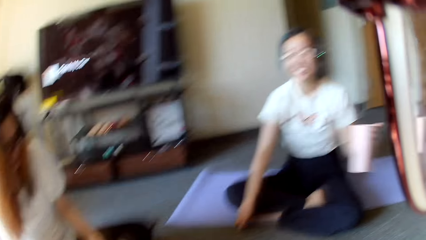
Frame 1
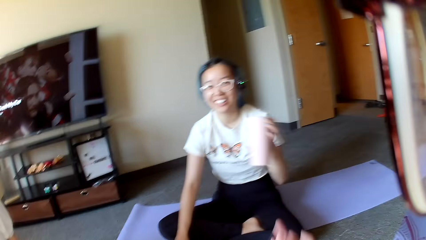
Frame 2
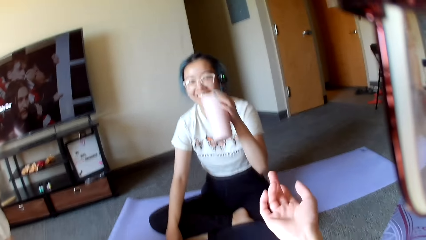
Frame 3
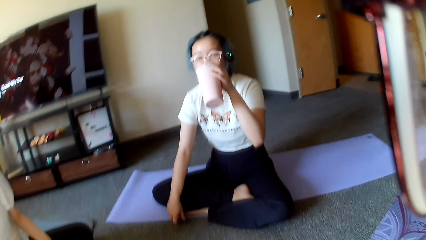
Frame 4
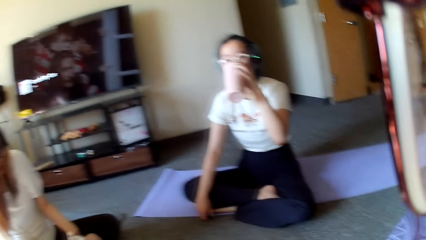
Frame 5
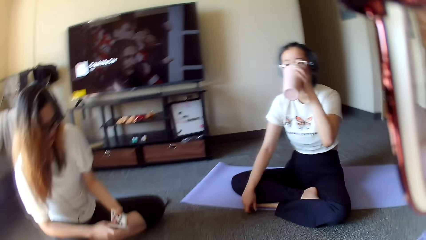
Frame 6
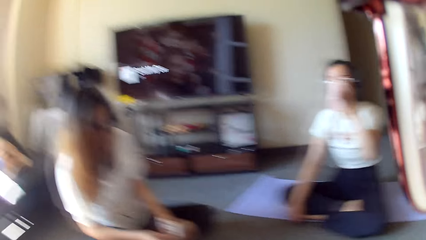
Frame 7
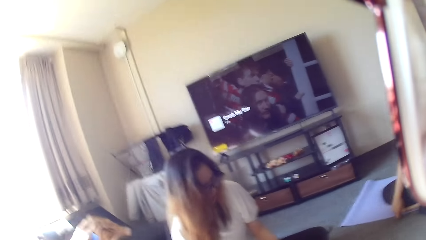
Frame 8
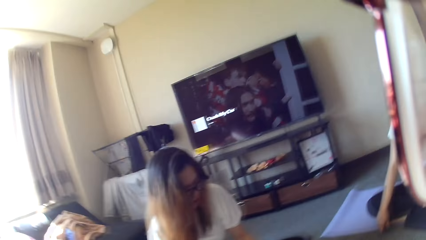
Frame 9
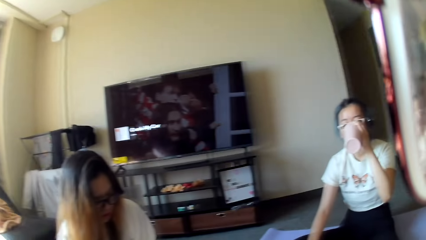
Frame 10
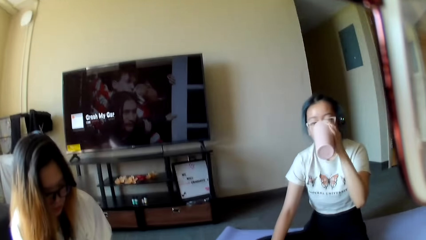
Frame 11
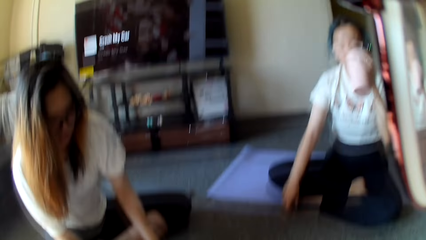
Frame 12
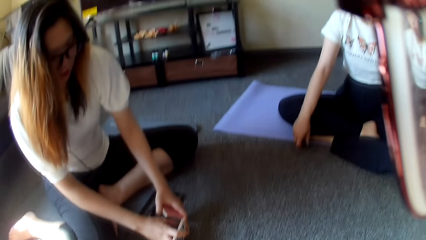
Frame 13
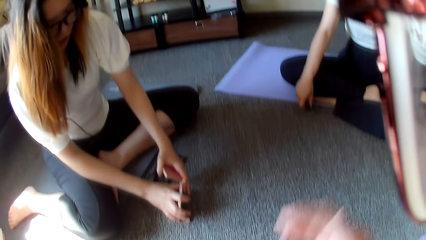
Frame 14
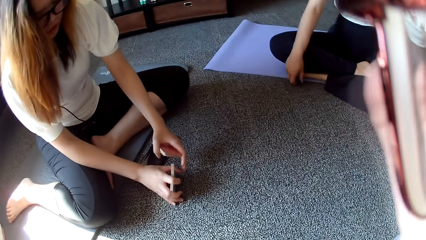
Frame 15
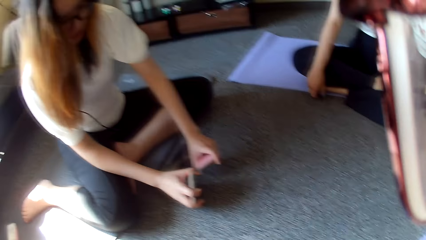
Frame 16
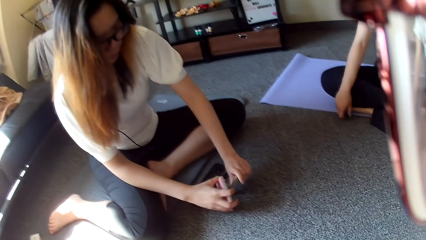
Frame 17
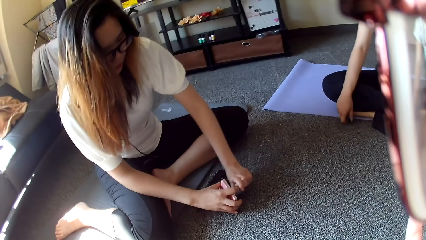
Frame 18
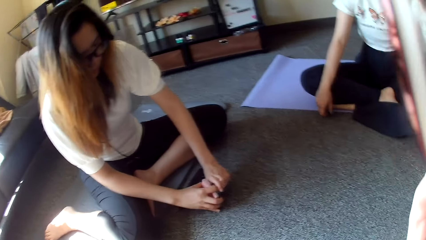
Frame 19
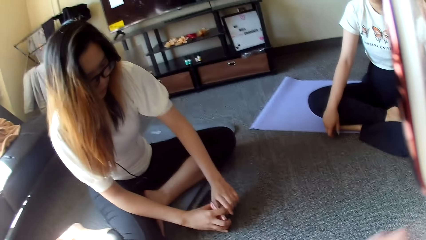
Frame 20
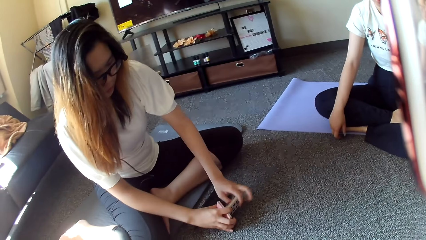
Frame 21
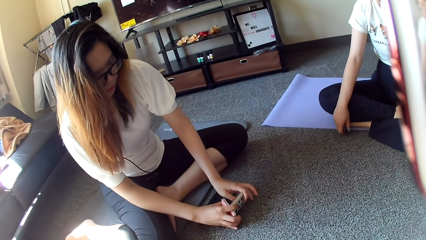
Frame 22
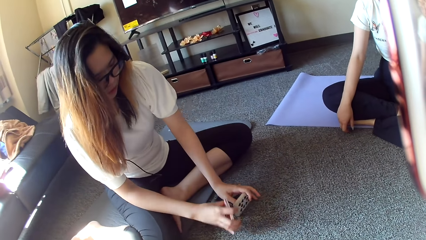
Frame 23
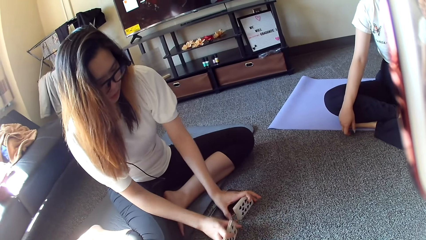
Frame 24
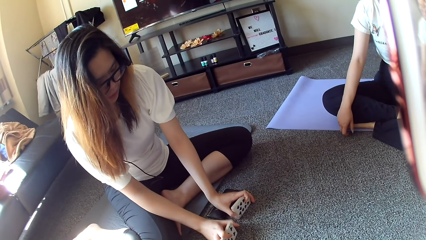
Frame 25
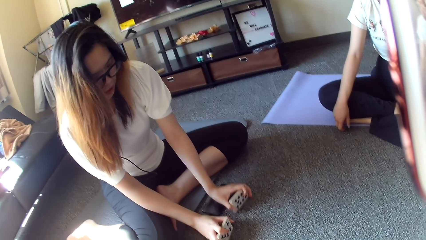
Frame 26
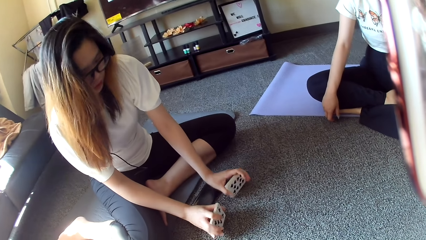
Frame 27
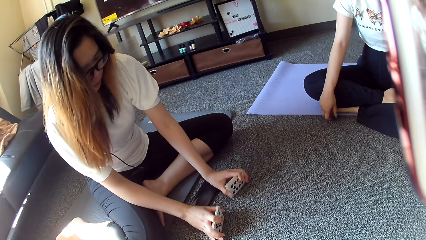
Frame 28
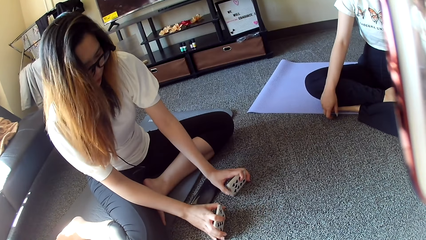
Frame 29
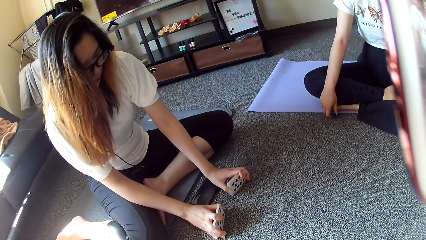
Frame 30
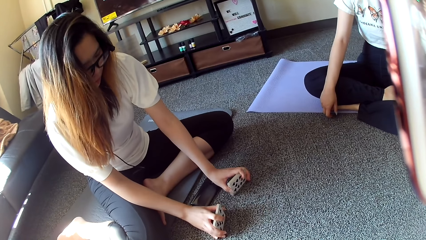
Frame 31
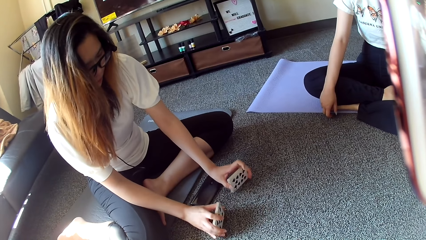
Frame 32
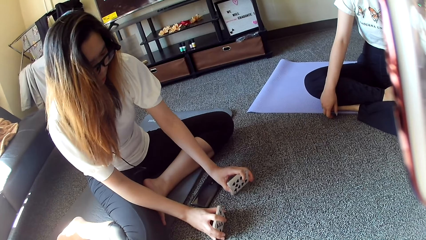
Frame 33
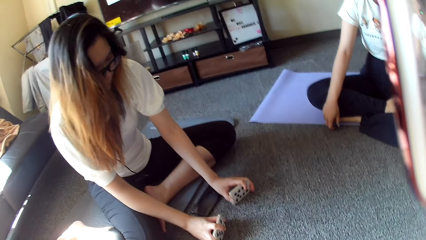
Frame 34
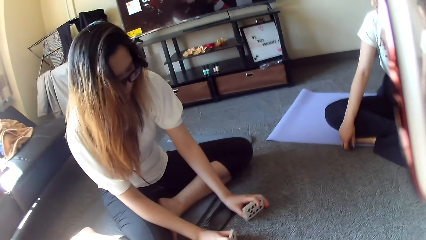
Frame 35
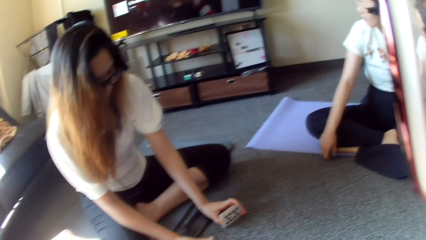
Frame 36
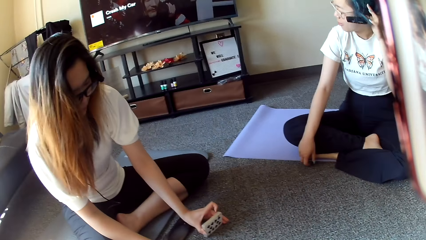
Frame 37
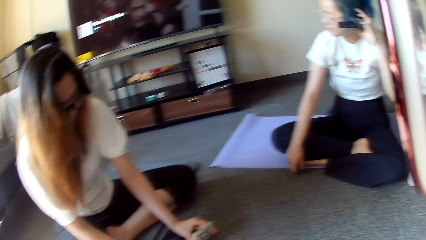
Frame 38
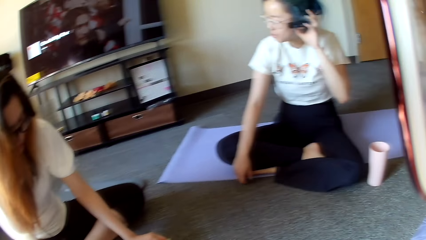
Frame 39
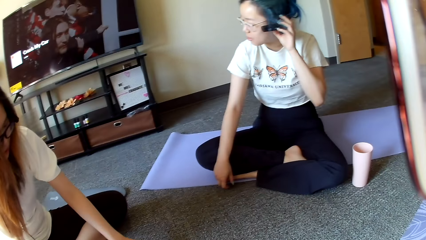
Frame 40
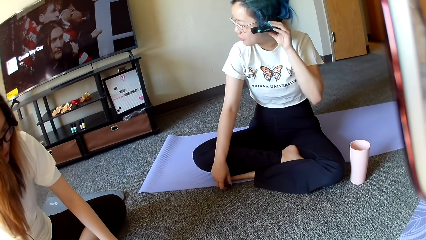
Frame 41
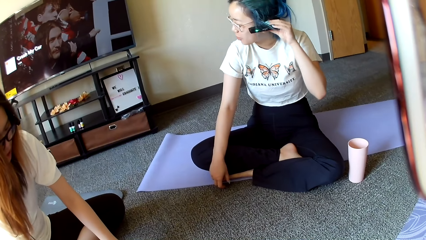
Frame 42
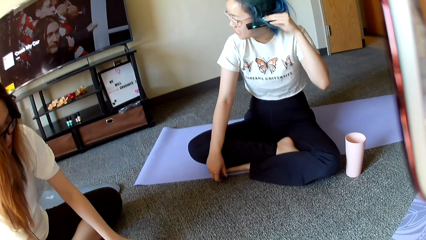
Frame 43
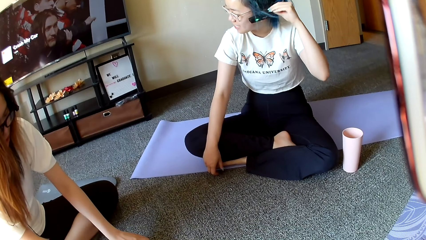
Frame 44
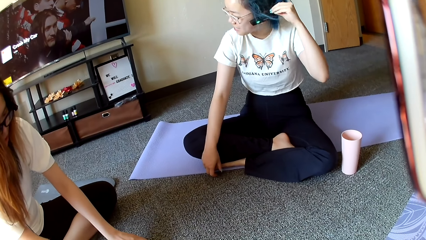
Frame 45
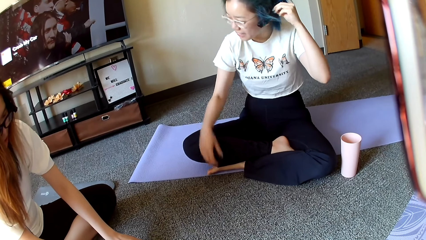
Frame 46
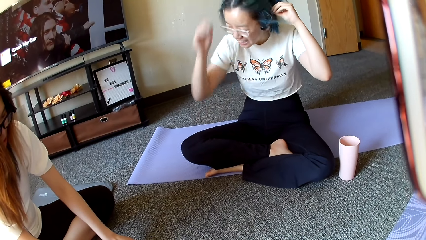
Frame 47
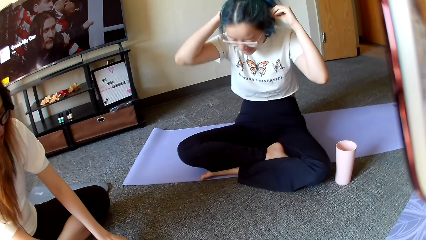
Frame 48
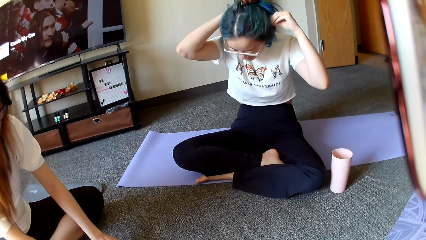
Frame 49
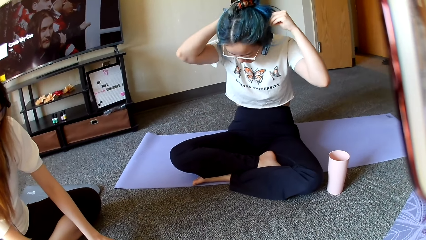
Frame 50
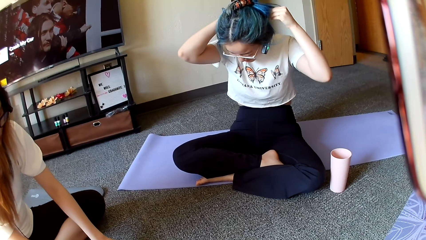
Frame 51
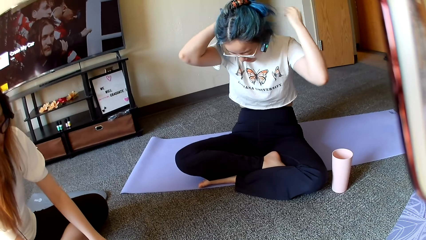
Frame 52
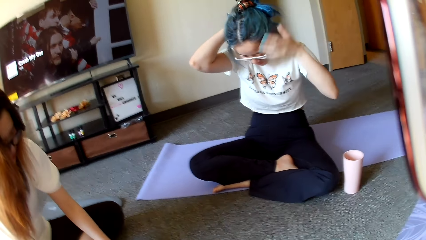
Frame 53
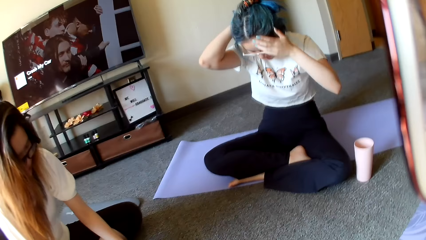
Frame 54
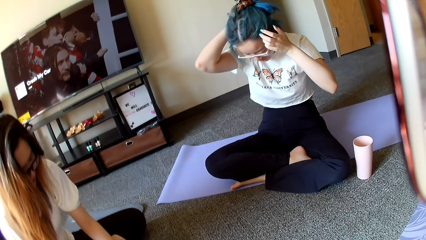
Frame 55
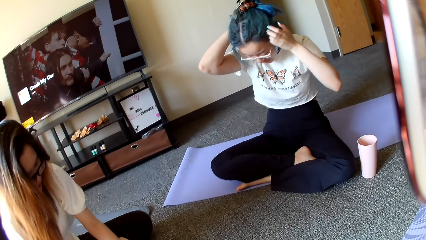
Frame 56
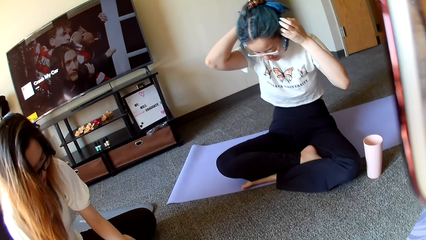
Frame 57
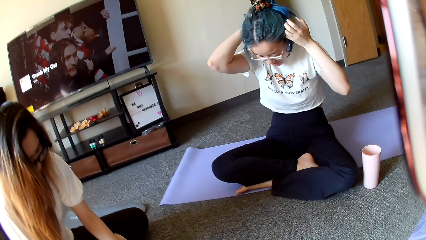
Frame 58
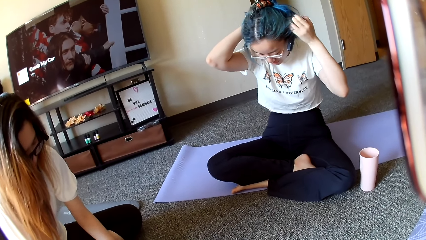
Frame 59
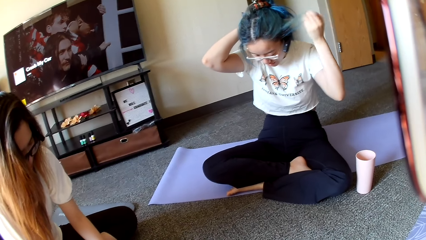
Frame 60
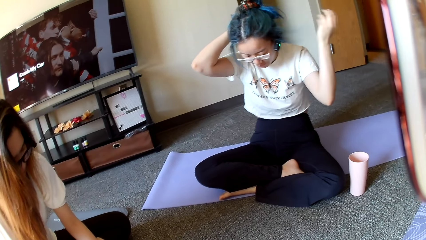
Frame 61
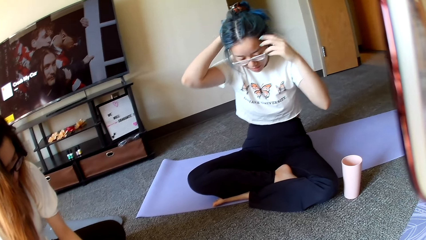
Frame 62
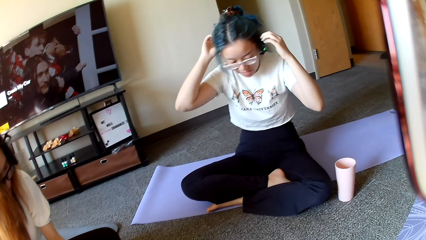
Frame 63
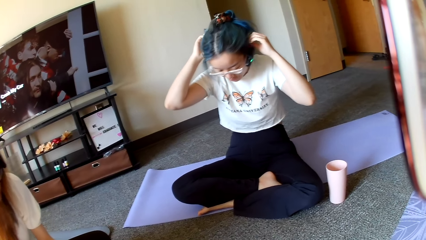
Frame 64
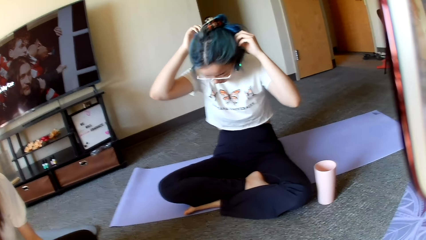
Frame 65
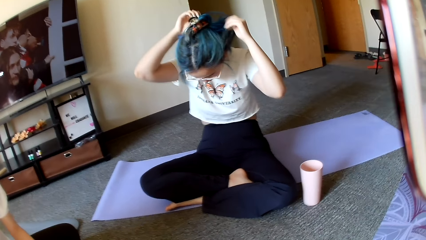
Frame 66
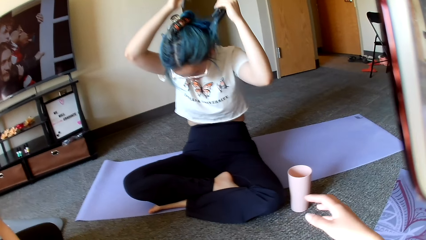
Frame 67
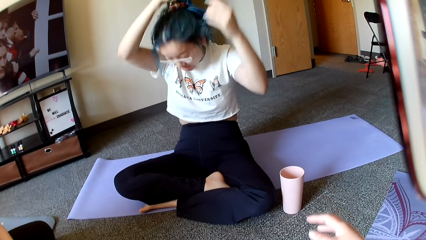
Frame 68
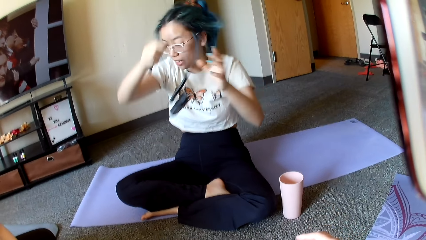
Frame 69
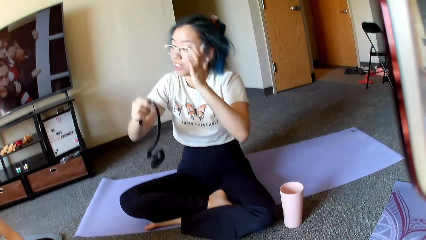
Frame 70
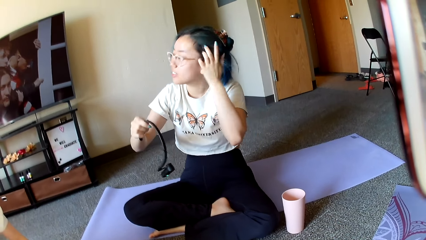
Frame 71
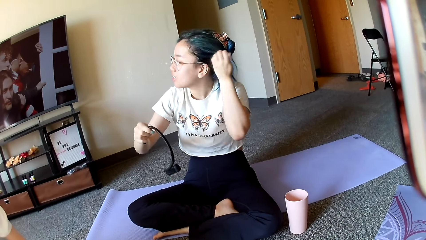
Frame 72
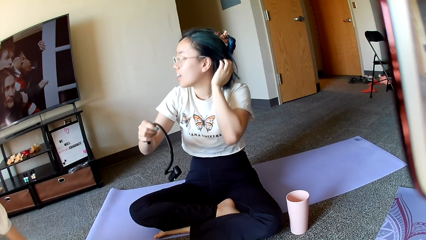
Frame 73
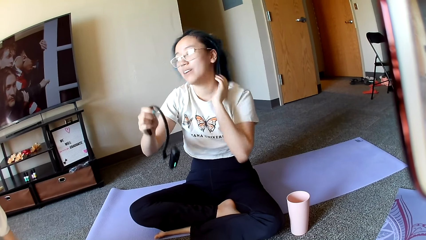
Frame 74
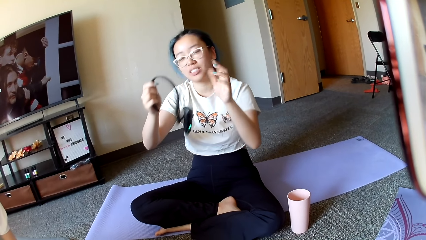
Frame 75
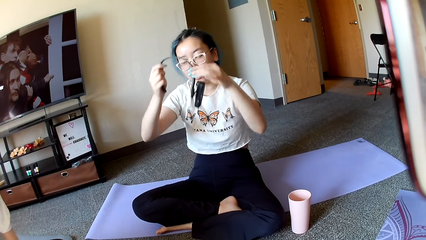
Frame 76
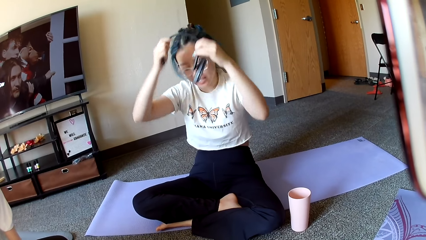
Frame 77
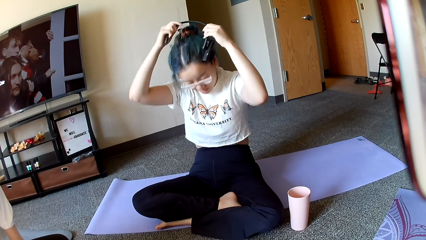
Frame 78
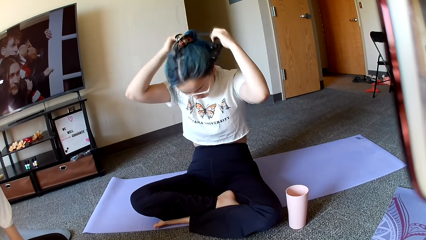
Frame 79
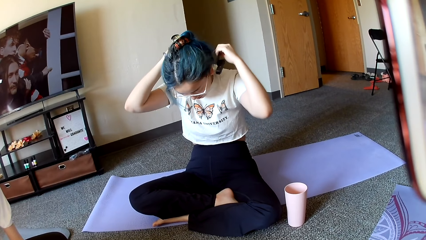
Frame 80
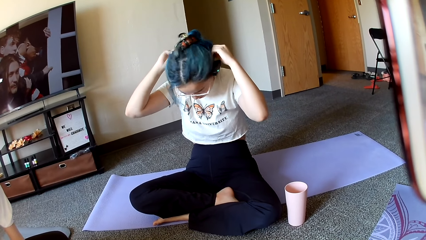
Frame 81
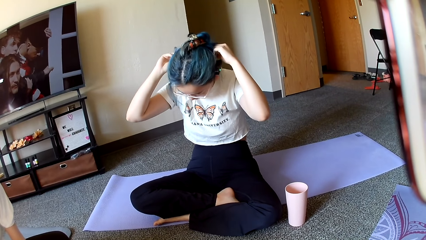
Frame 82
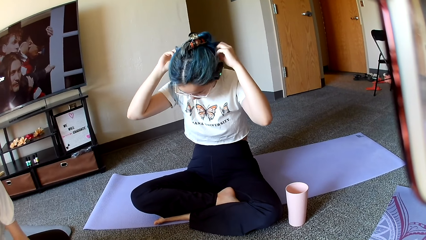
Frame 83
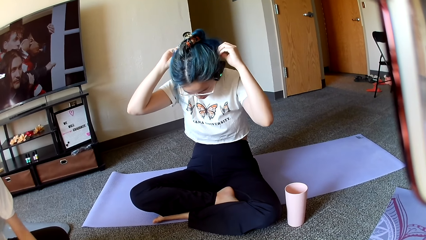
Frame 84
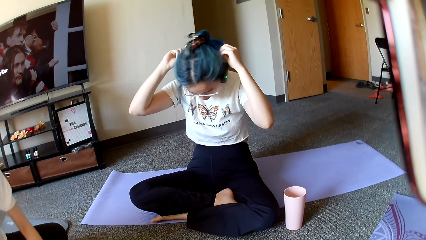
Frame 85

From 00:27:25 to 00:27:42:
A woman picks a cup. The woman drinks from the cup. Another woman shuffles the card. The other woman holds the cards. The first woman adjusts the headphone. The first woman makes her hair. The camera wearer moves her hand.
